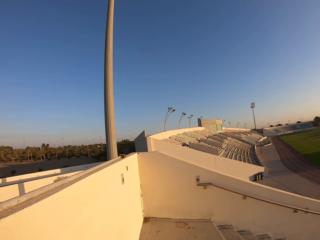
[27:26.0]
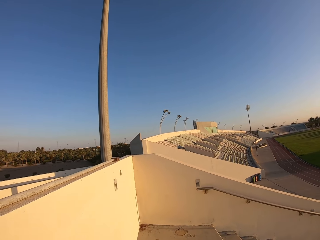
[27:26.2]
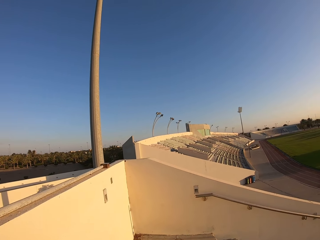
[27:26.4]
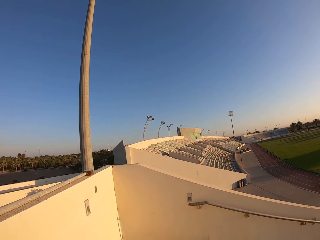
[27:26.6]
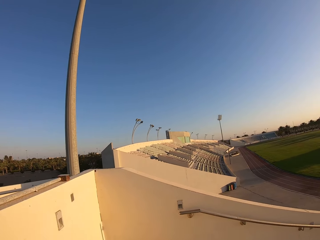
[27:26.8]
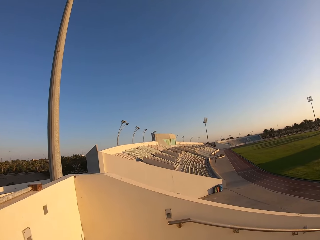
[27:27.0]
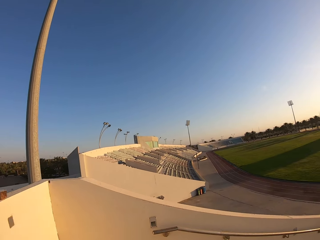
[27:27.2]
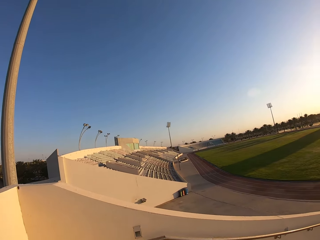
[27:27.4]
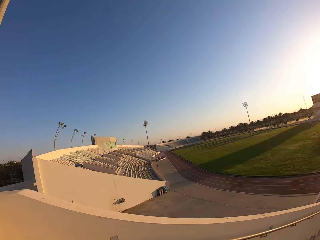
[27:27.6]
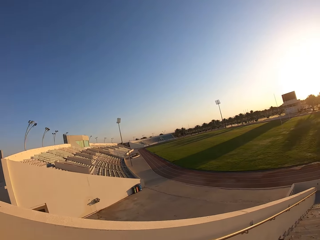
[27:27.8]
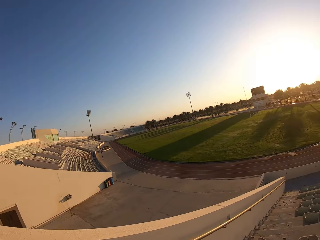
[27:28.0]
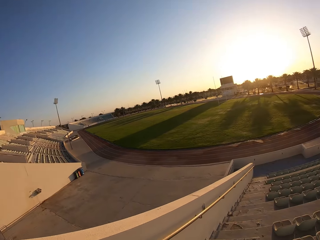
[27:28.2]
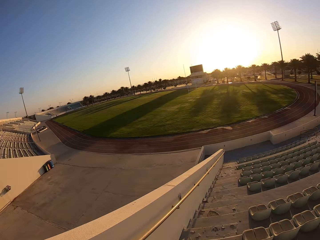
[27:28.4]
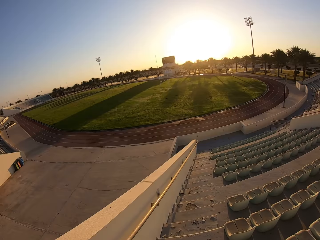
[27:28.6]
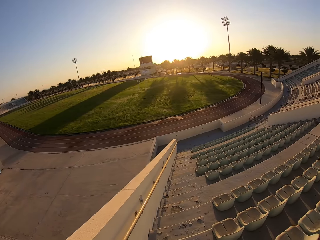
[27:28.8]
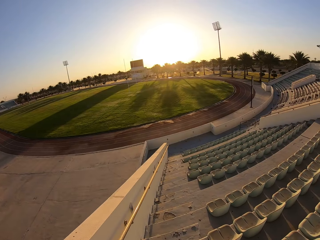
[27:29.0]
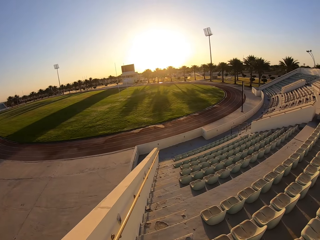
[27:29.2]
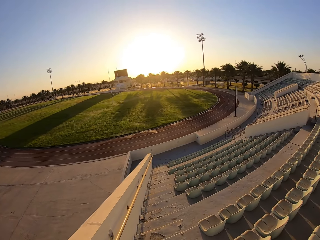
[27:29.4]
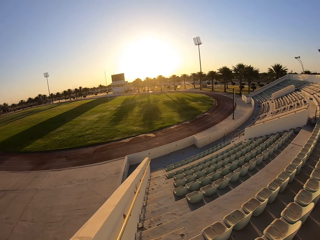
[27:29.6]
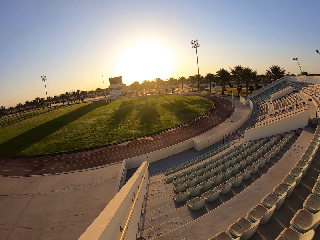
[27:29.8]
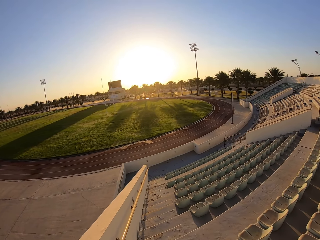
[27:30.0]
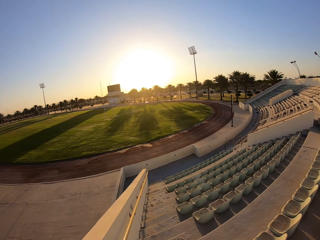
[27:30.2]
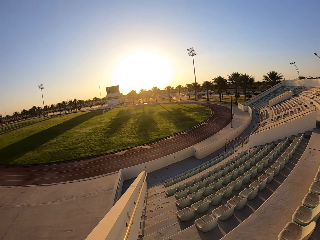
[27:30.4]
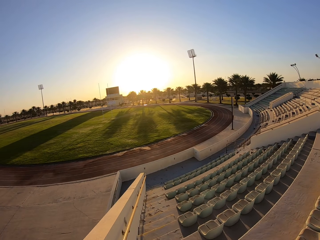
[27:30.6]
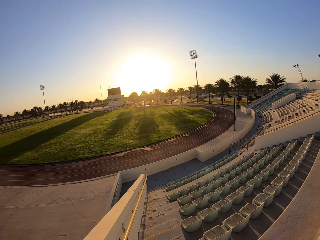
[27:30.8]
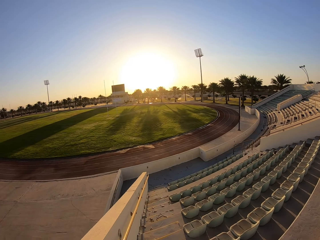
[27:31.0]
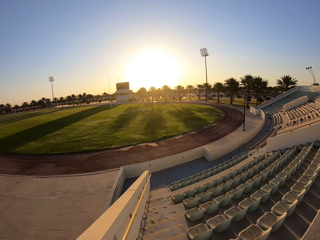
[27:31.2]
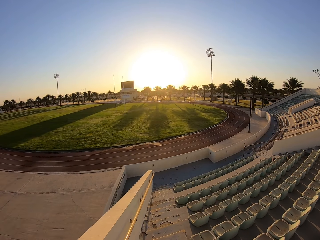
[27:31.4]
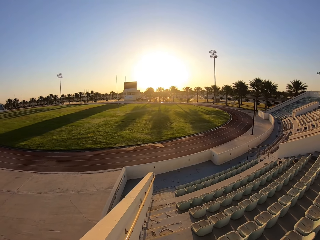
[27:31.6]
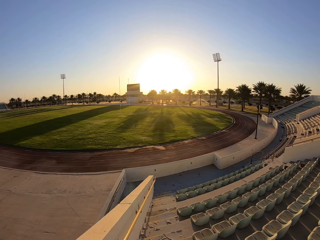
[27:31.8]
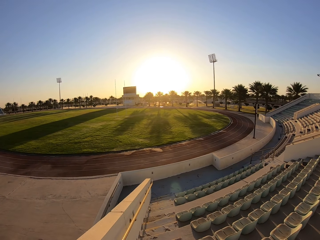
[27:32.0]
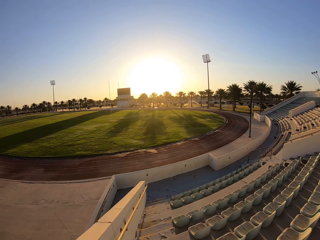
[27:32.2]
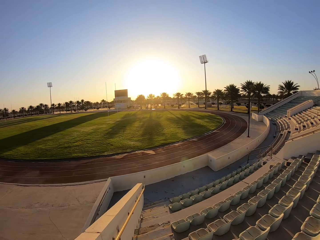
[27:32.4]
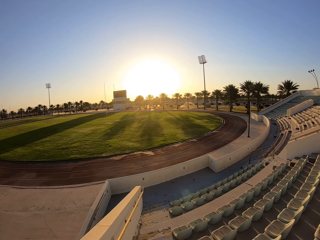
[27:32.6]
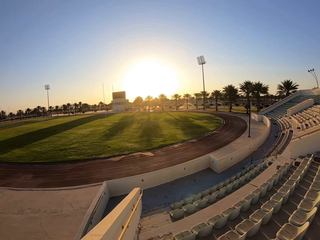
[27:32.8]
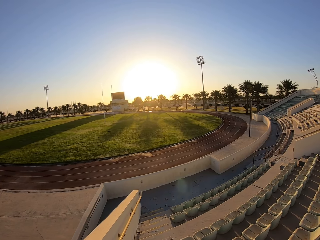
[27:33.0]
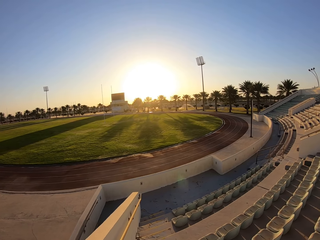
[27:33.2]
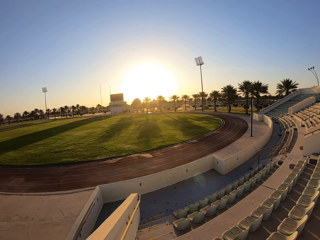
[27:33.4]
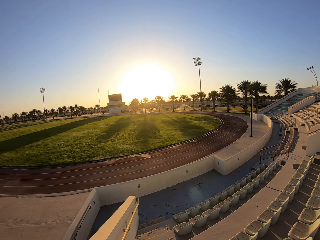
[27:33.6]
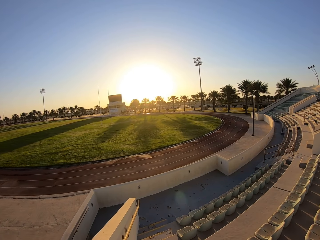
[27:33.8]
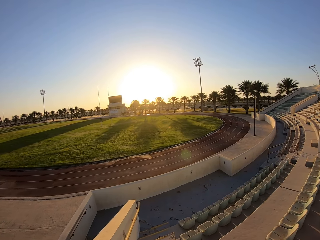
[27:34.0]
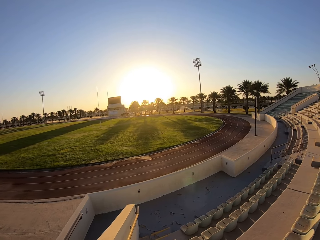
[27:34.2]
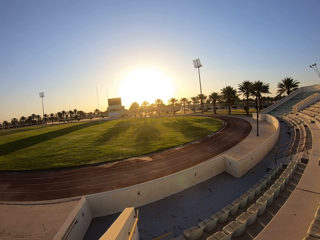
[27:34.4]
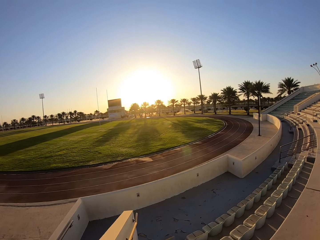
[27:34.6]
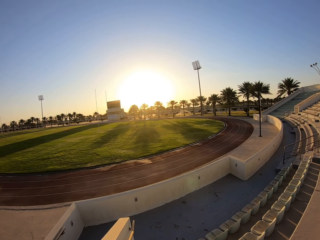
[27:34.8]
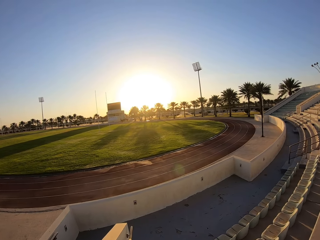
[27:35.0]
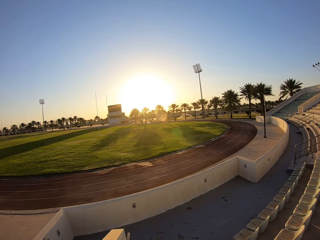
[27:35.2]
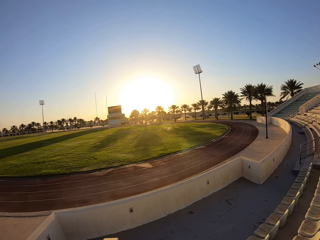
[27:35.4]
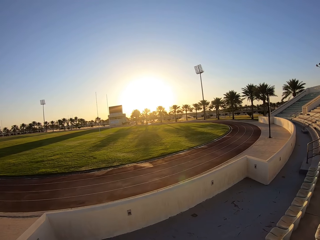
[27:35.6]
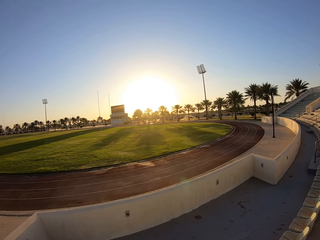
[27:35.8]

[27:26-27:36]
The camera wearer jogs down the stairs.

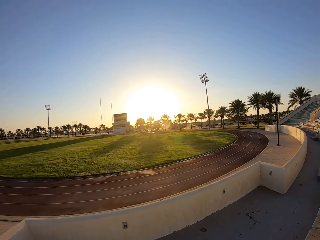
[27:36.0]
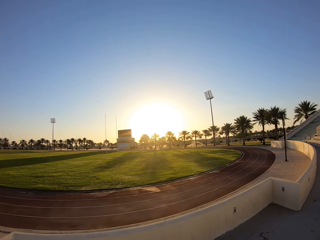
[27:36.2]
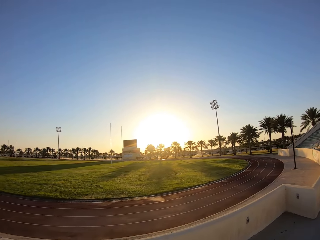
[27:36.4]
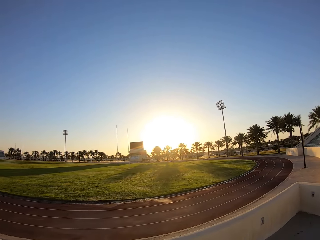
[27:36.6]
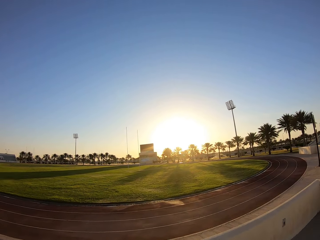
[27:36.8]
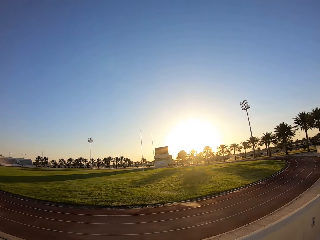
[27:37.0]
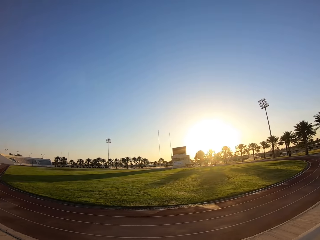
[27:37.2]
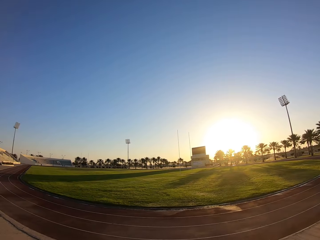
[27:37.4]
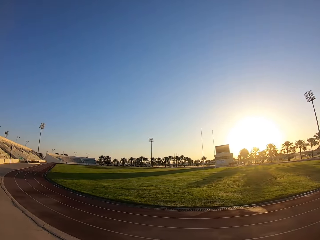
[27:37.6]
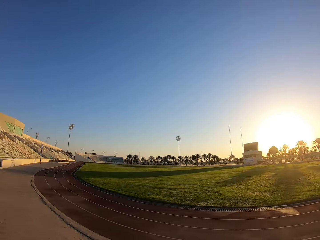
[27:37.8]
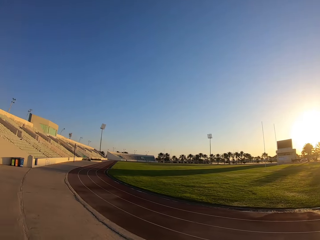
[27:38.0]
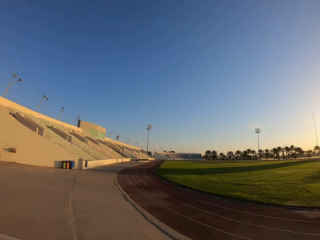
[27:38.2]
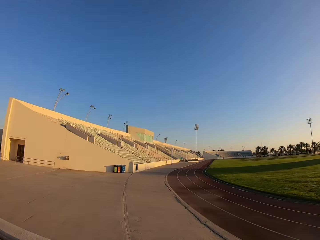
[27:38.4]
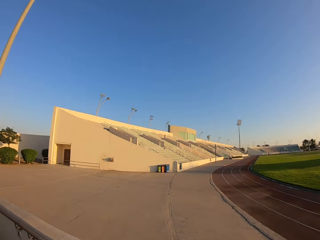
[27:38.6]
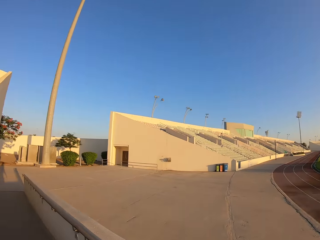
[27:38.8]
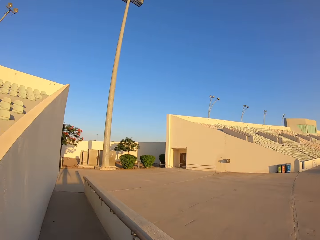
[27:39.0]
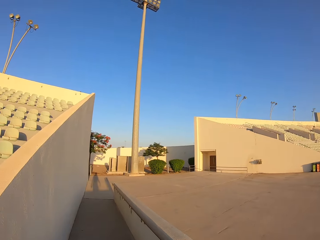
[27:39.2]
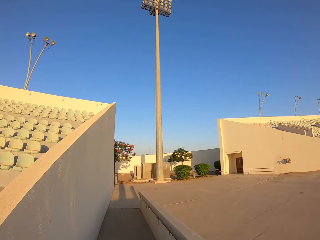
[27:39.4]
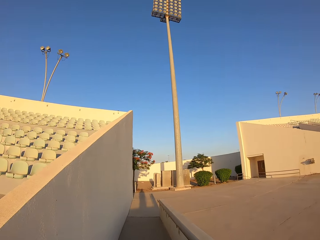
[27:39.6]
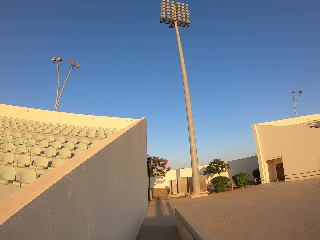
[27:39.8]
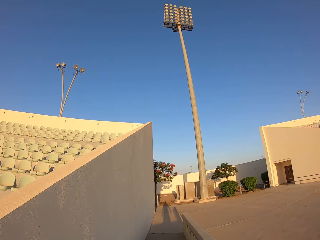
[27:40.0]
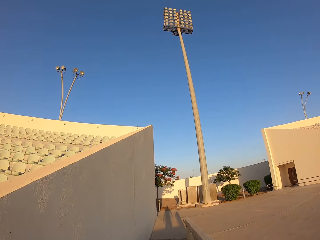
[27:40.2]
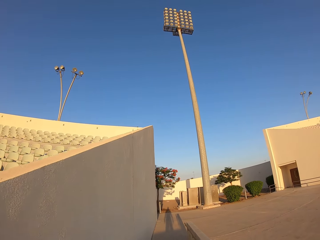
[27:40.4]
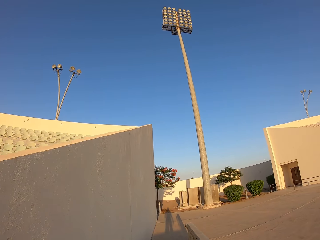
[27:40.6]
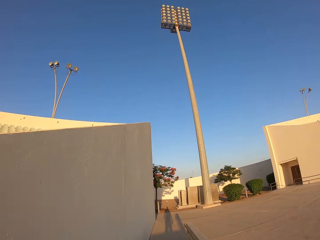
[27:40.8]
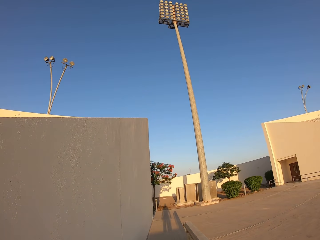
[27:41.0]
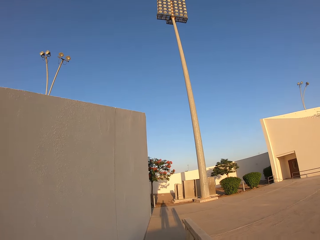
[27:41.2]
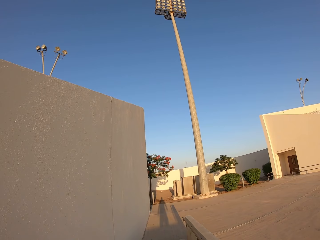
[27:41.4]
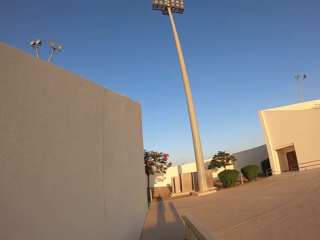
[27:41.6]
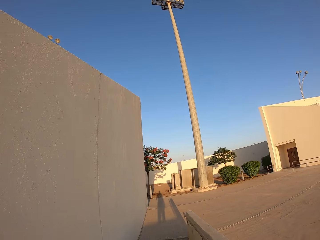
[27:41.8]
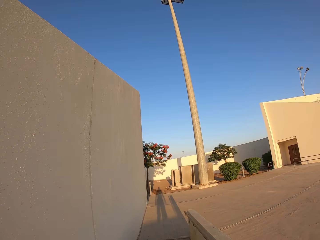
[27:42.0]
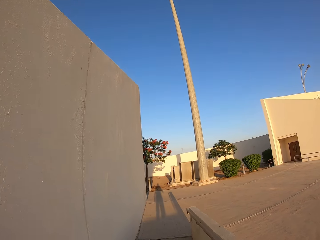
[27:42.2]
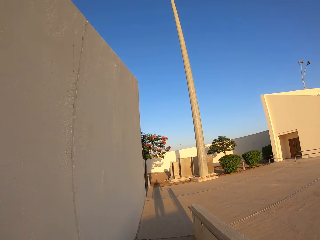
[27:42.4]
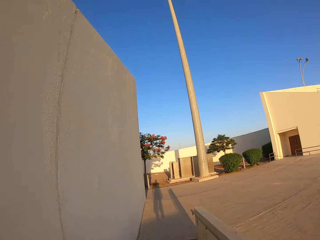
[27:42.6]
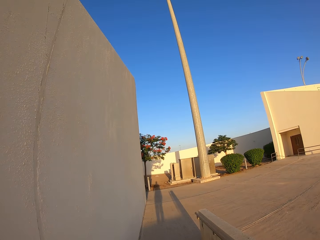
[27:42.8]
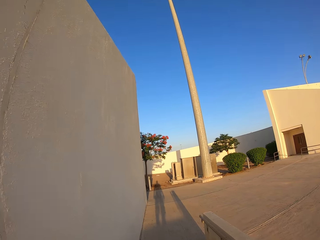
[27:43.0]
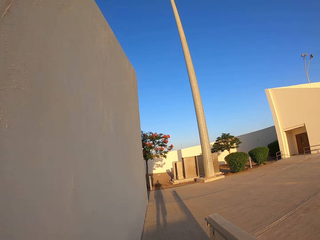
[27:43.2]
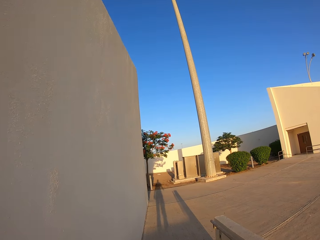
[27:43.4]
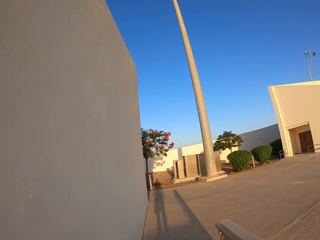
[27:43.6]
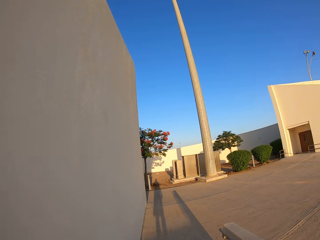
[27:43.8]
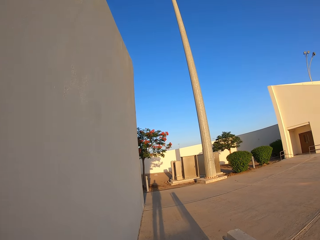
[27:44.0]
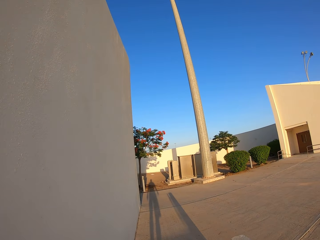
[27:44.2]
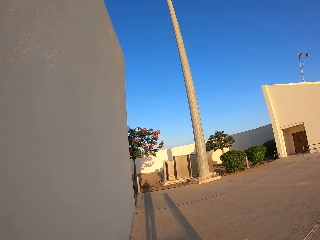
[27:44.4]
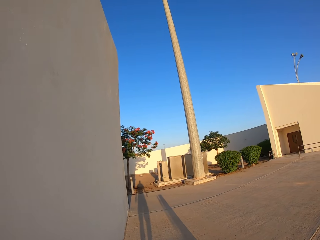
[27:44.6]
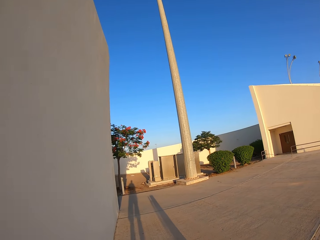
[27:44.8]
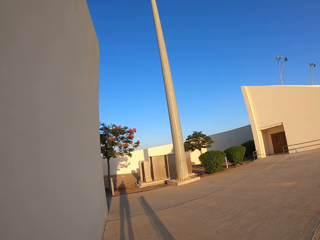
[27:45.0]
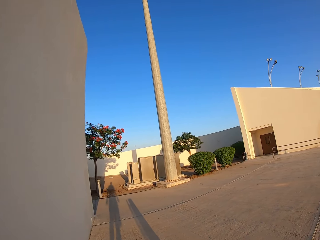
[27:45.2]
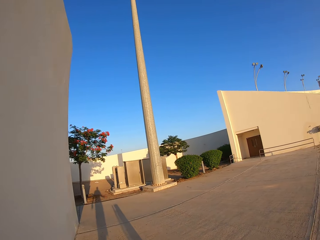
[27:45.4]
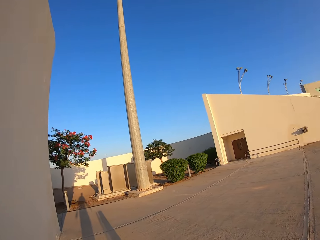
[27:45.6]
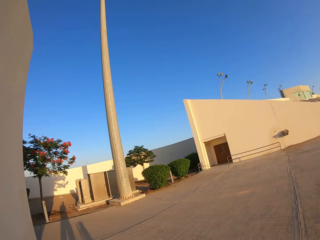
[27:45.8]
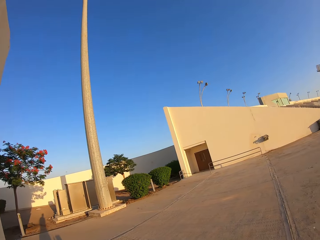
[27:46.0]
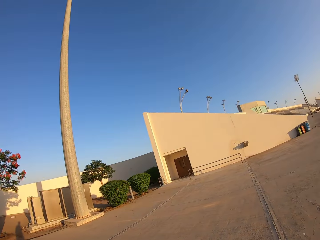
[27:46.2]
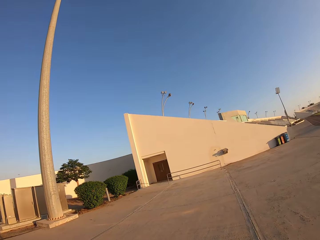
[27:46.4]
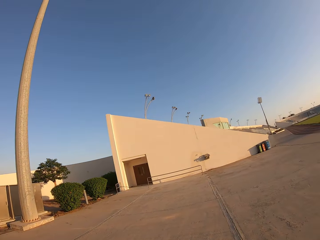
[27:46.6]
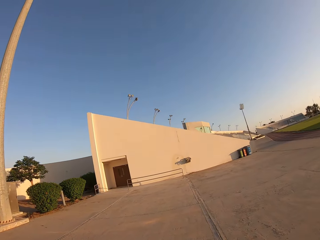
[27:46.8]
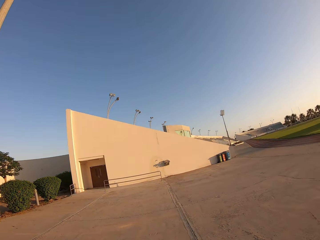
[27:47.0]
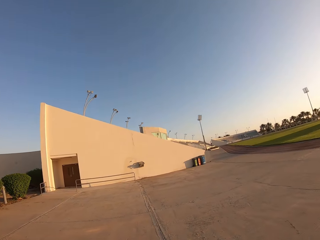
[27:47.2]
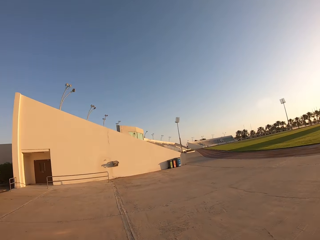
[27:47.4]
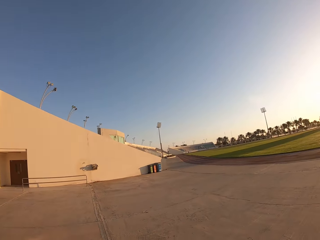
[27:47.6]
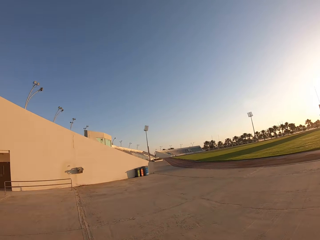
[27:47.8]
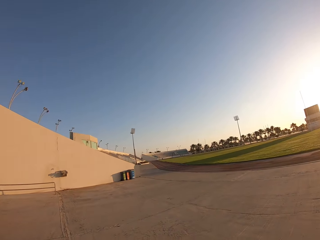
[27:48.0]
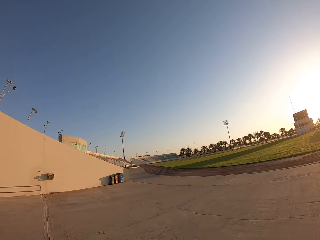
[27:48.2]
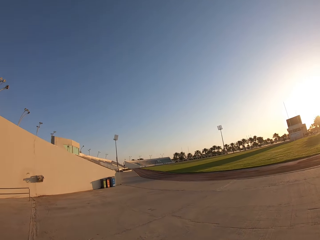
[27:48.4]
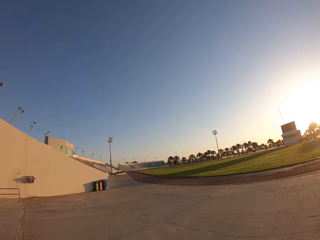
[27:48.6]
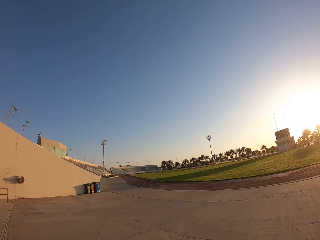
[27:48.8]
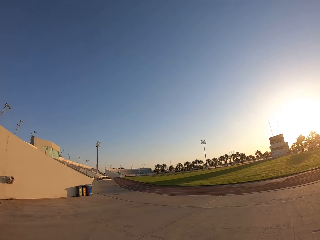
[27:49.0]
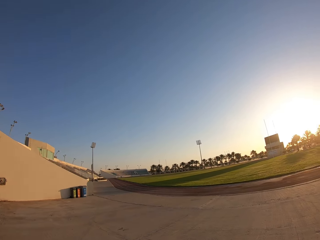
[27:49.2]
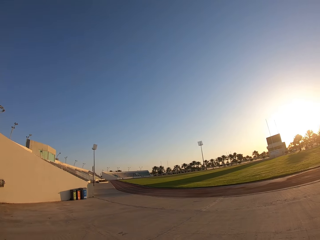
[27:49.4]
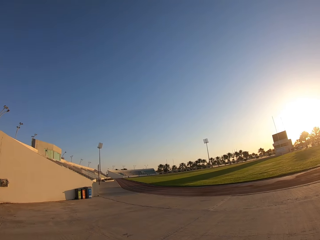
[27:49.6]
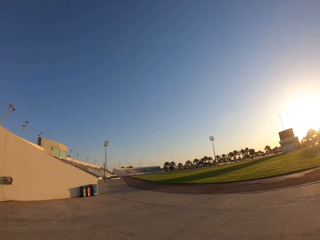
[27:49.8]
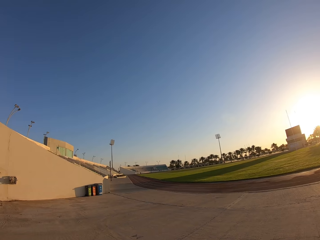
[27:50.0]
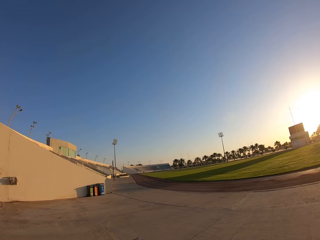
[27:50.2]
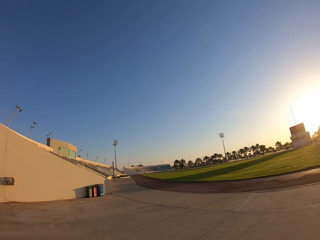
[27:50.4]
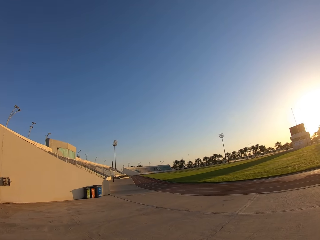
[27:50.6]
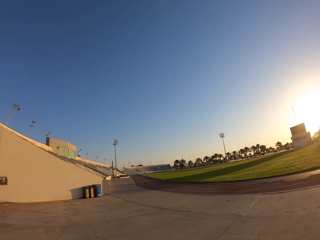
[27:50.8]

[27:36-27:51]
The camera wearer looks around the stadium and walks around the stadium.
